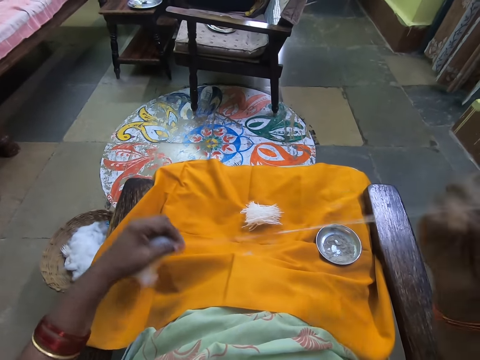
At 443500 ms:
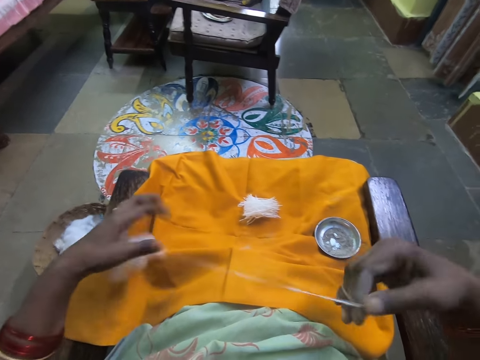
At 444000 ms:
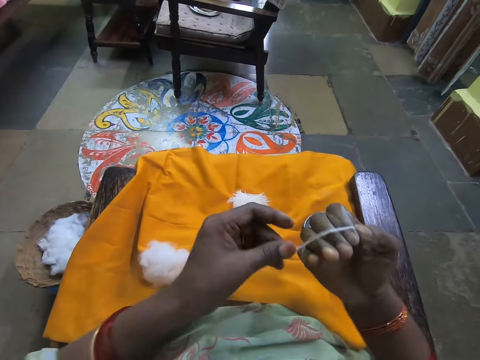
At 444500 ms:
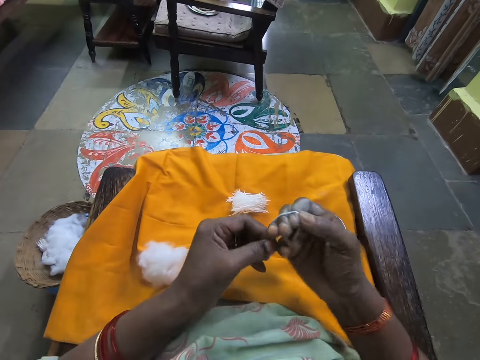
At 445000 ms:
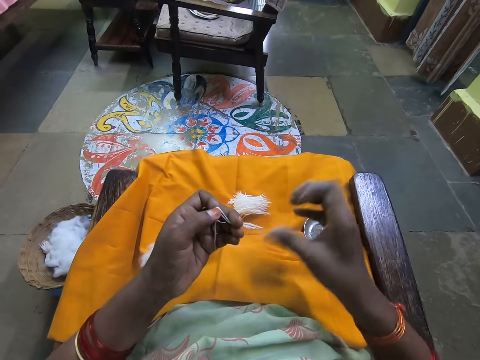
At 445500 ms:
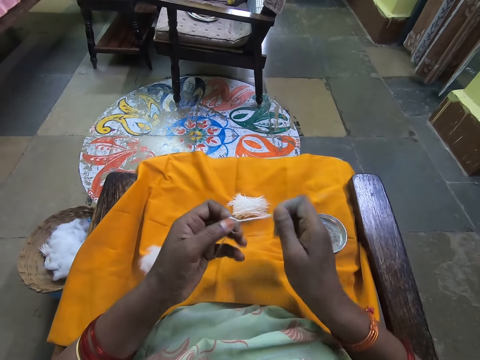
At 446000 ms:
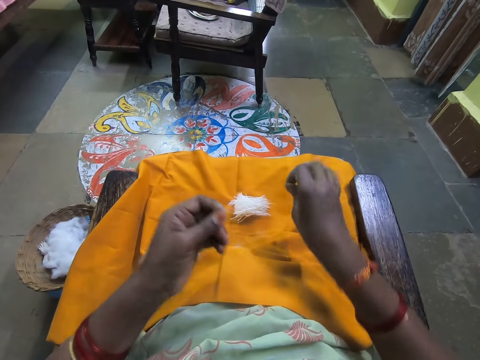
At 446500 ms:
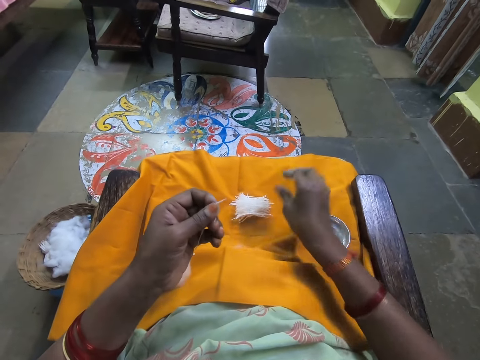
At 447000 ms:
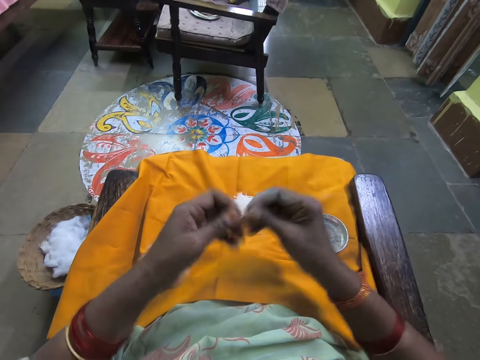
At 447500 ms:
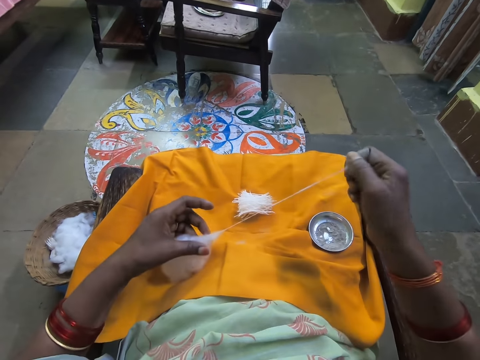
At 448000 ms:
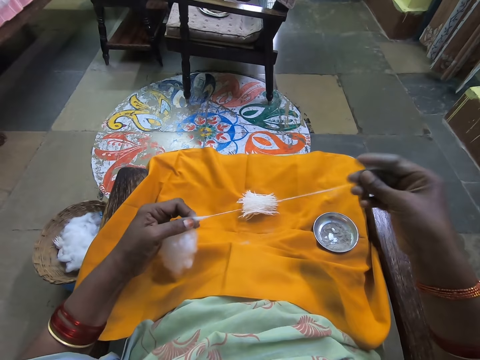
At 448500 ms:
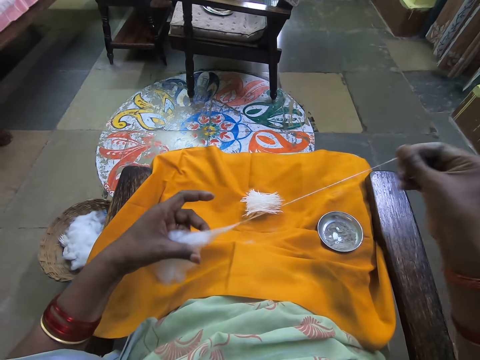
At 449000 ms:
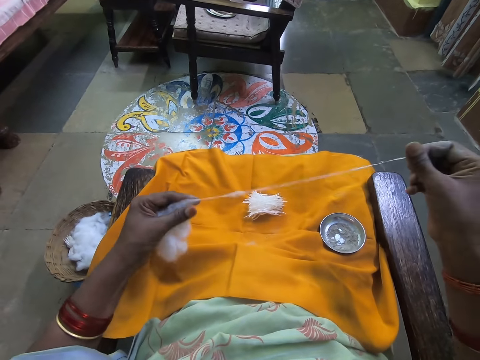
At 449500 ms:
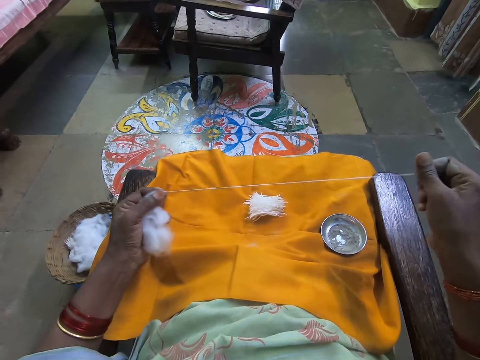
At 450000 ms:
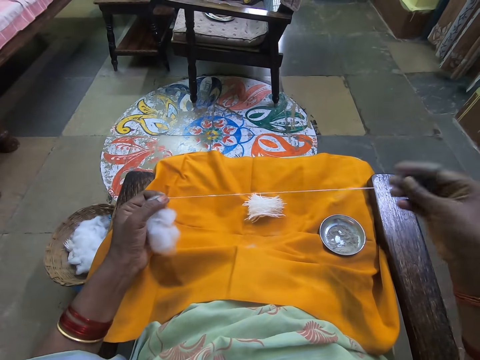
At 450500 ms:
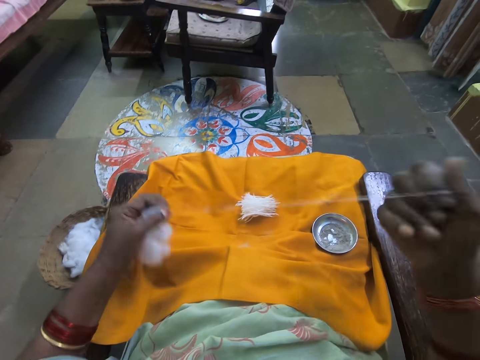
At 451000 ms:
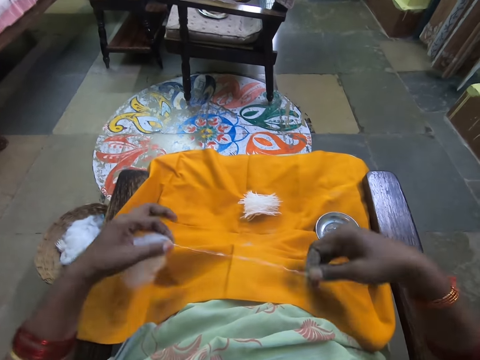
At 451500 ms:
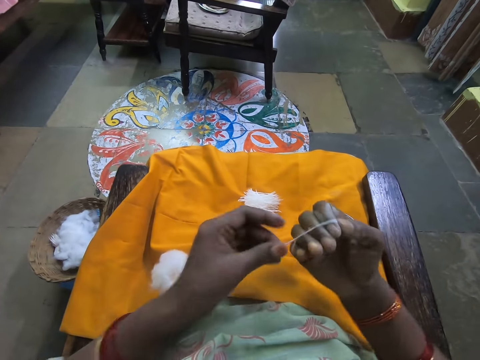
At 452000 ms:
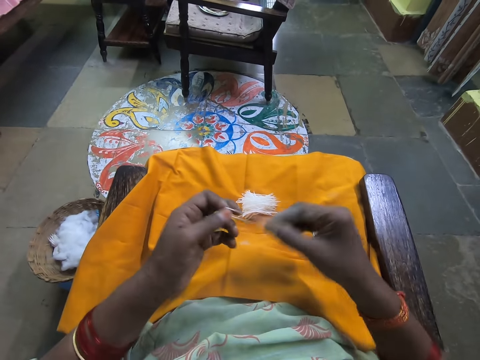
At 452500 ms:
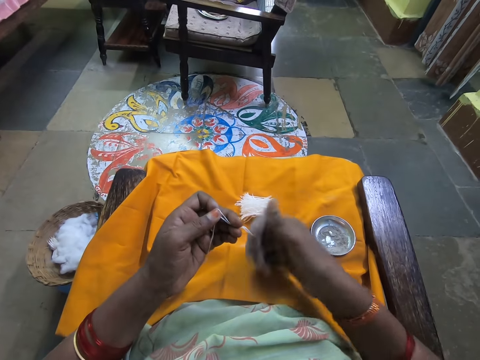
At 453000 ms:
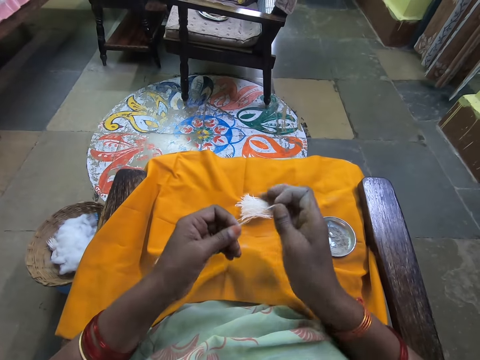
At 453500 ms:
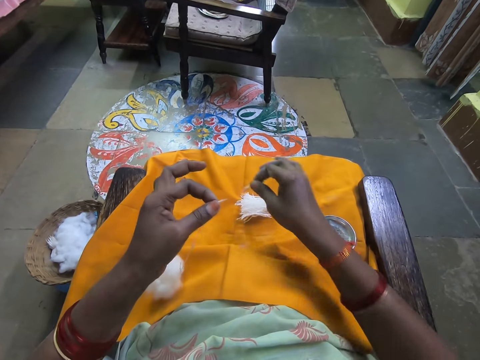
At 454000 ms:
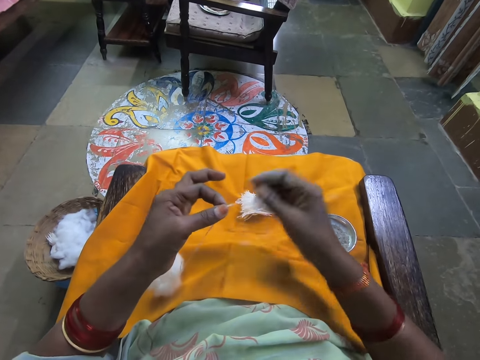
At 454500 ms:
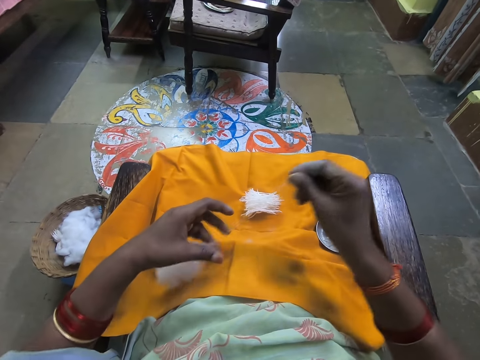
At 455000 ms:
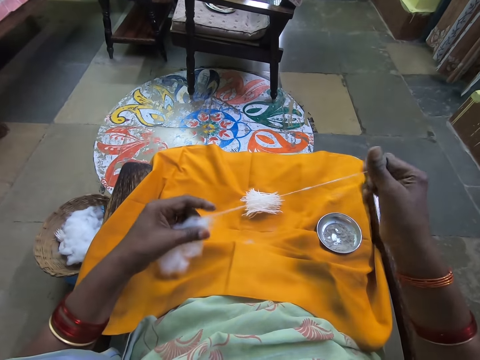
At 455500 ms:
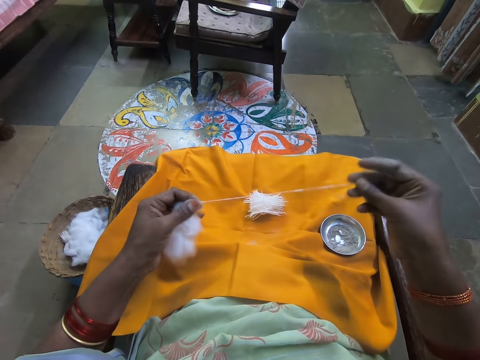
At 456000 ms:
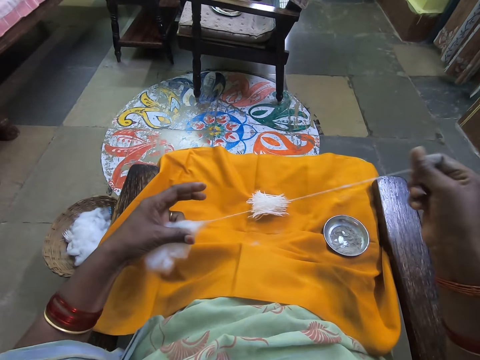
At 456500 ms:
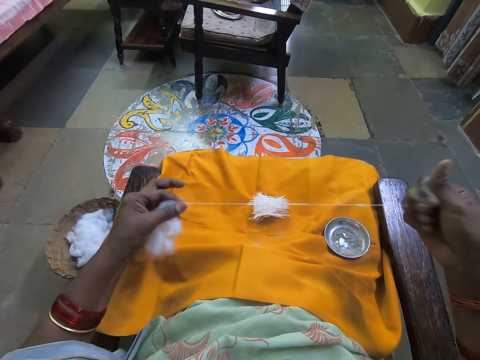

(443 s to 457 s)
The camera wearer pulls the wool. She rolls the cotton wool on her fingers, removes the cotton wool from her fingers, cuts the wool, places the cotton wool on the other cotton wool and pulls the cotton wool. She wraps the wool on her right hand and rolls the cotton wool on her fingers. She removes the cotton wool from her fingers, cuts the wool, places the cotton wool on the other cotton wool and pulls the cotton wool.

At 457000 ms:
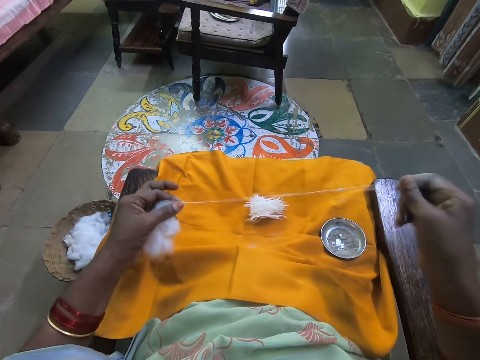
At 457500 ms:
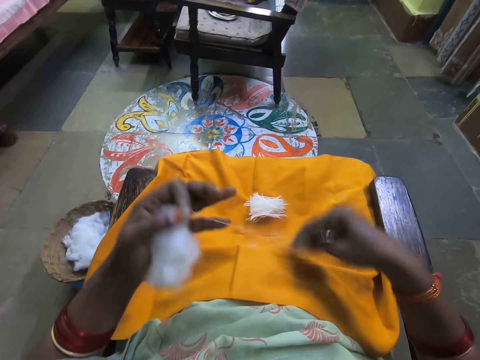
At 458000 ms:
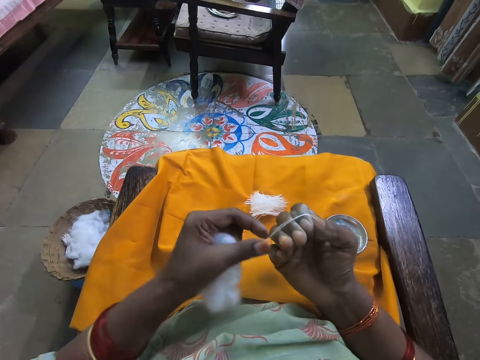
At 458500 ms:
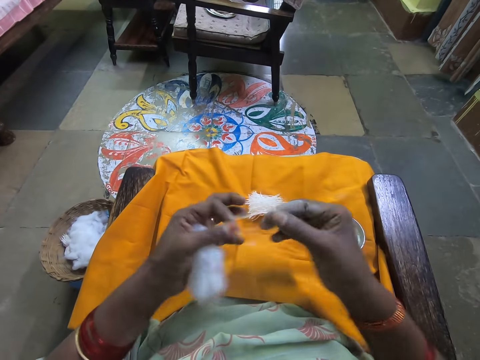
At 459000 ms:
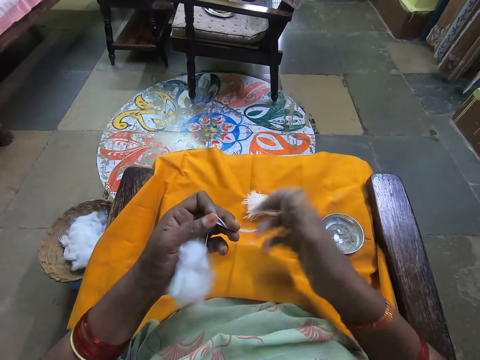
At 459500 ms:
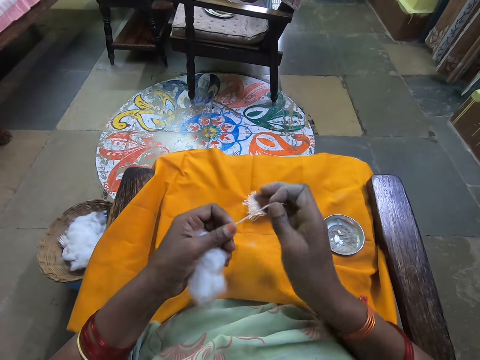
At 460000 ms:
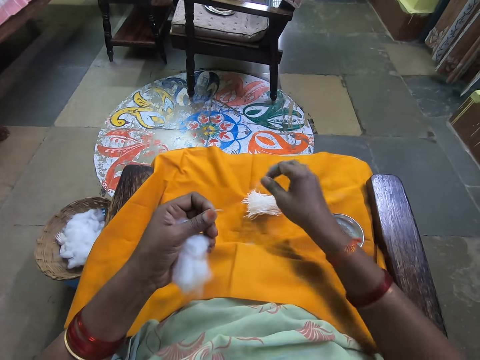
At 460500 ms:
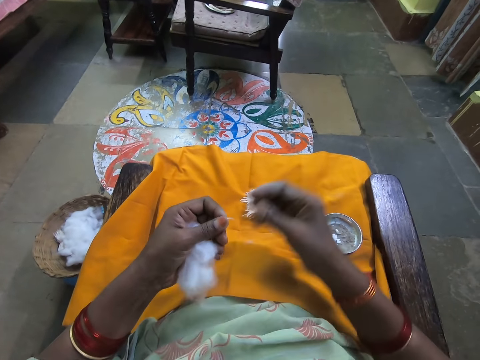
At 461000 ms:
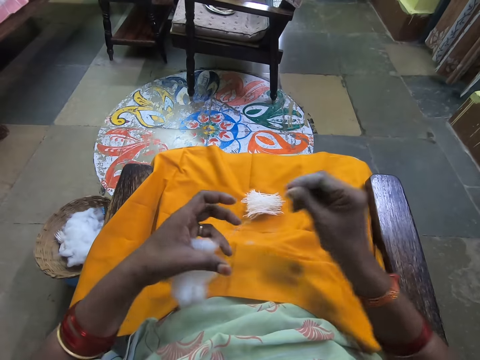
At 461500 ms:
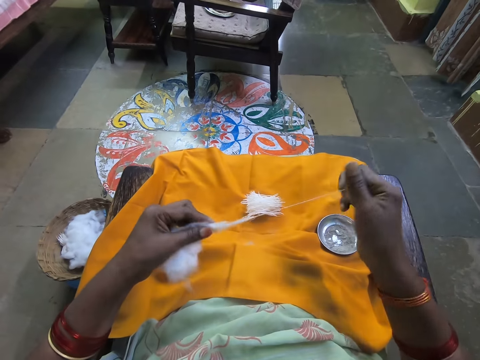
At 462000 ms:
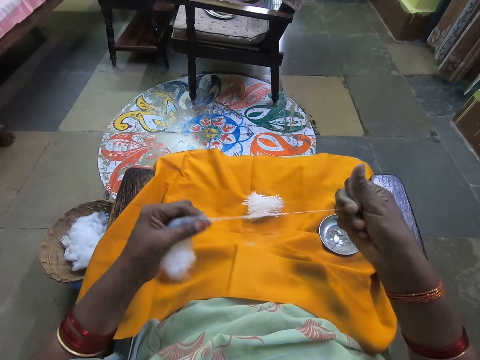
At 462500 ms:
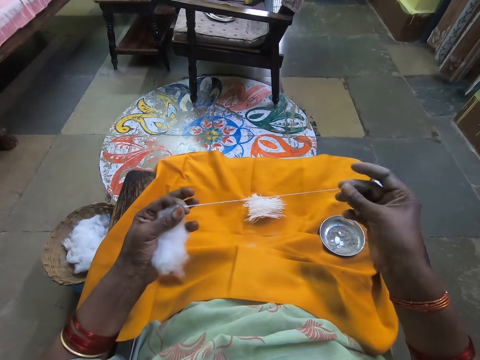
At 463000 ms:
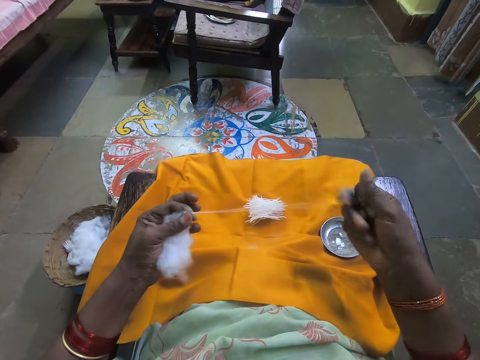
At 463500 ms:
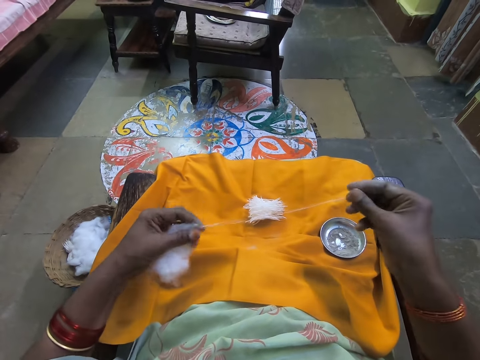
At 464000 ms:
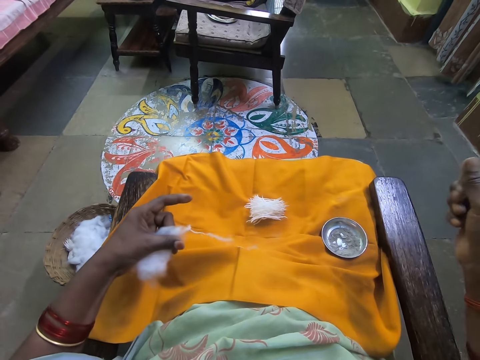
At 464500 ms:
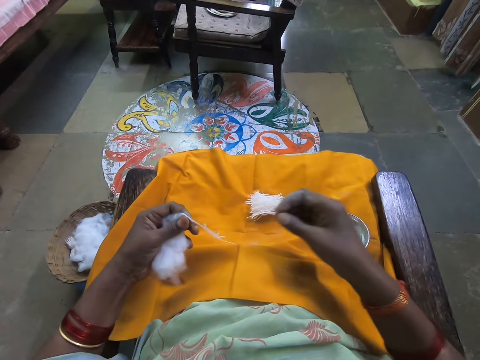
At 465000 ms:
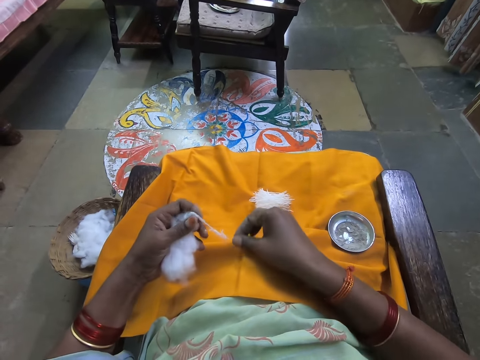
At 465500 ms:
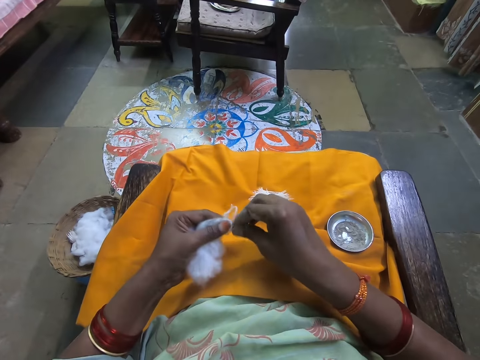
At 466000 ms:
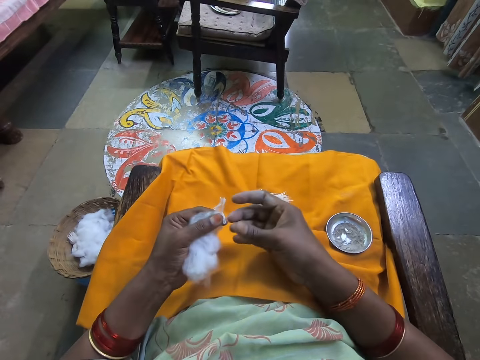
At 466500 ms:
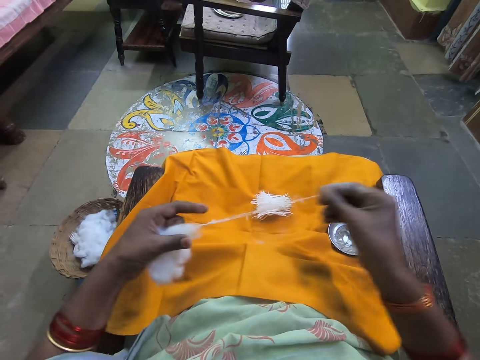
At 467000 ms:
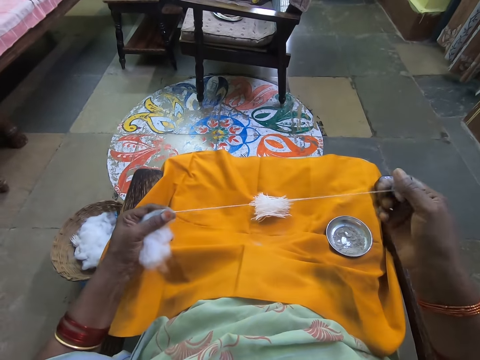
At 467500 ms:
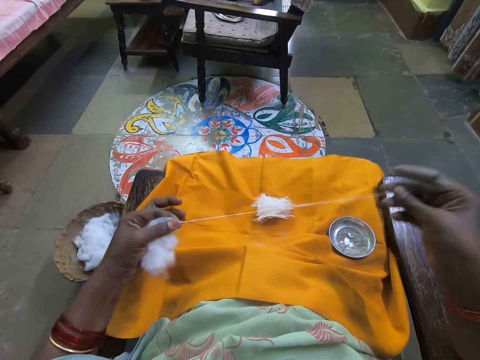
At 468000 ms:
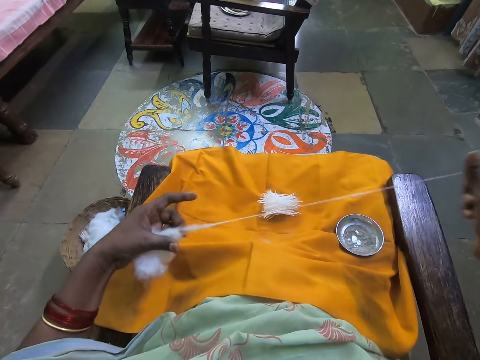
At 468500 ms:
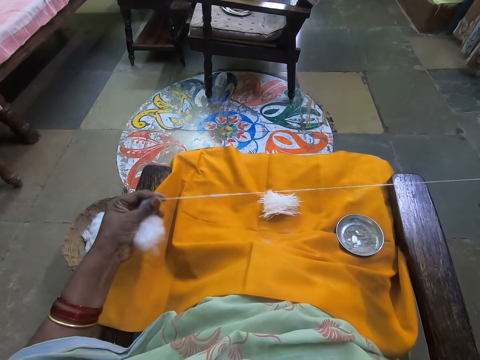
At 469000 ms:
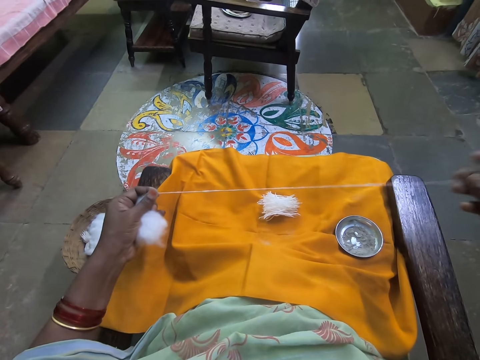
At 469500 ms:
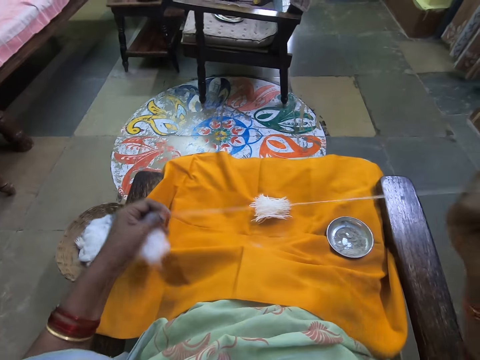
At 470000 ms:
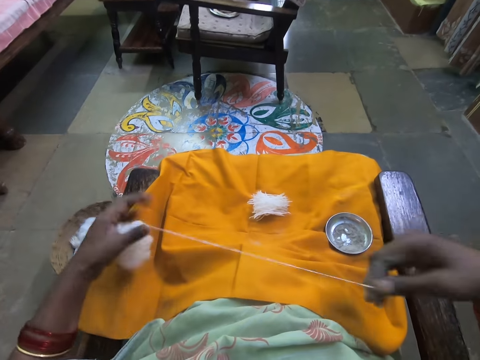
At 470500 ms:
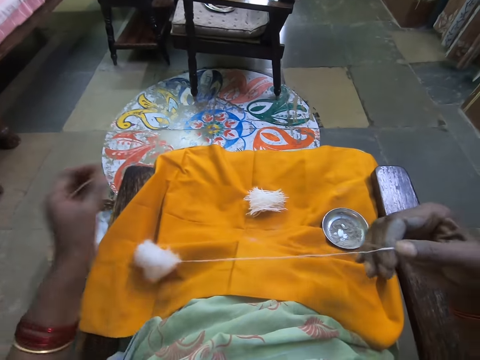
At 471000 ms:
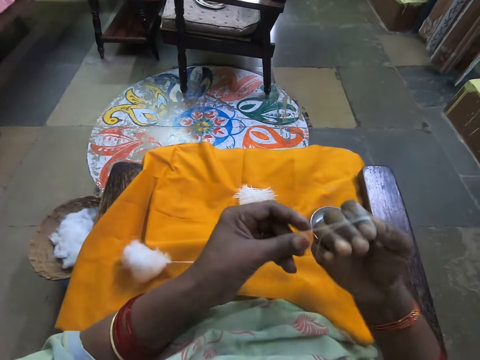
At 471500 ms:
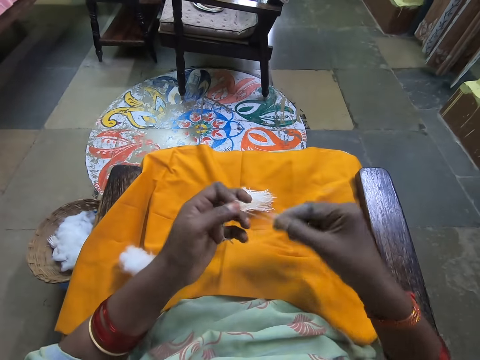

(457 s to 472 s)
The camera wearer wraps the wool on her right hand. She rolls the cotton wool on her fingers, removes the cotton wool from her fingers, cuts the wool, places the cotton wool on the other cotton wool and pulls the cotton wool. She wraps the wool on her right hand, rolls the cotton wool on her fingers and removes the cotton wool from her fingers.
